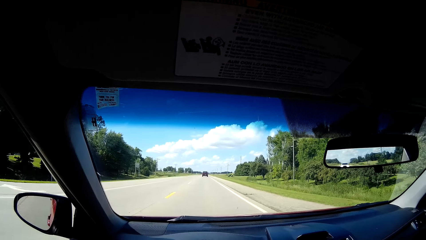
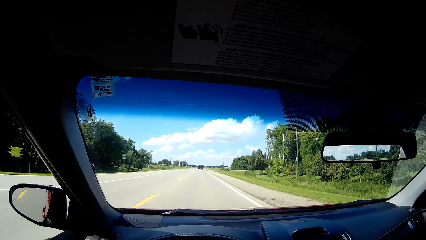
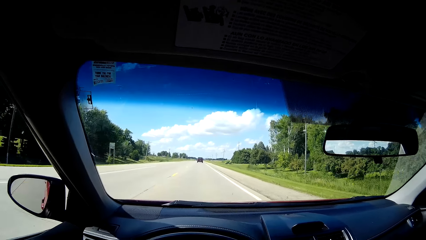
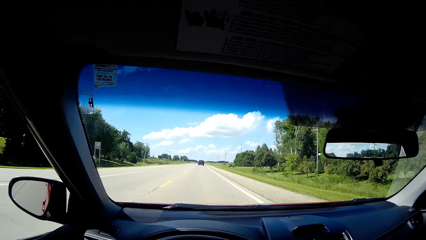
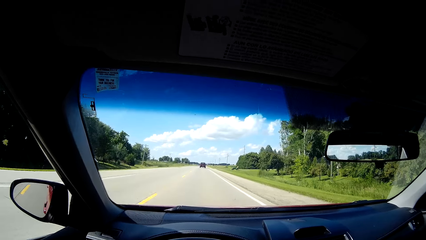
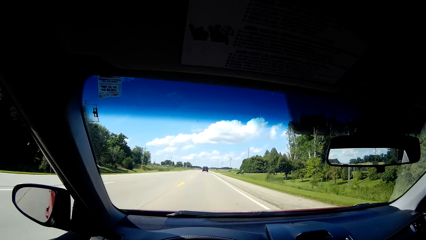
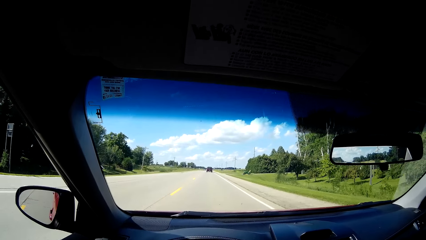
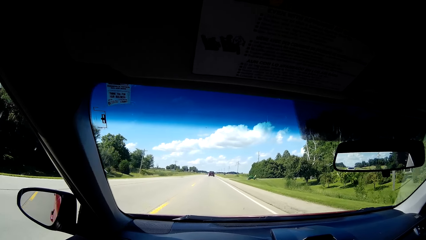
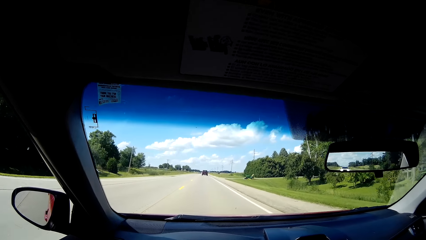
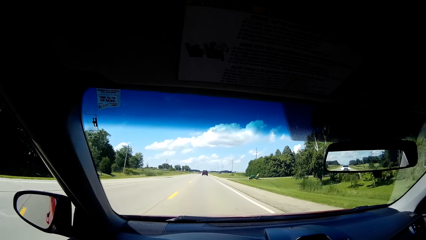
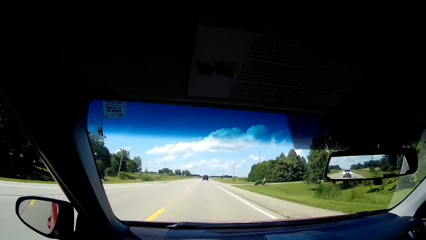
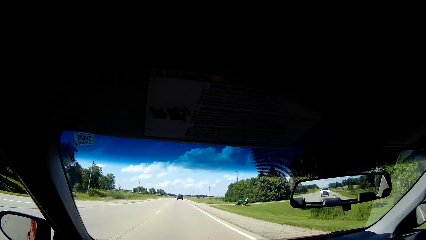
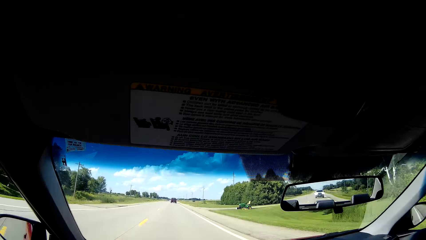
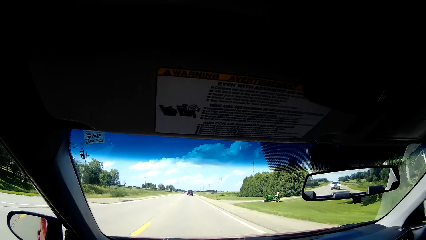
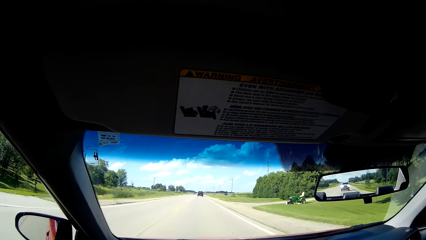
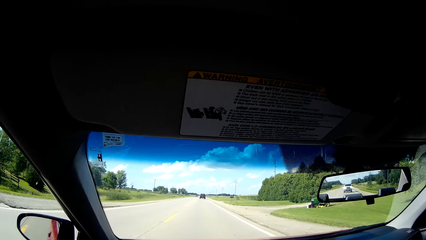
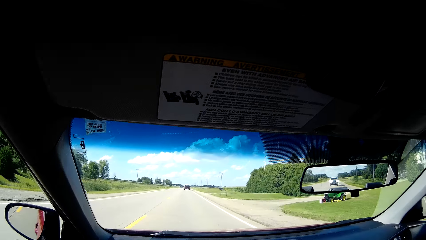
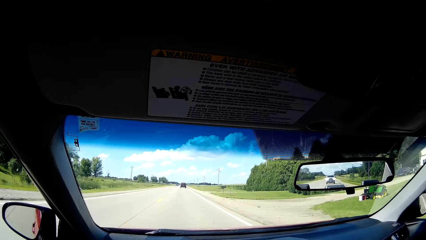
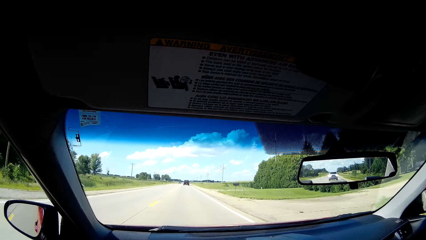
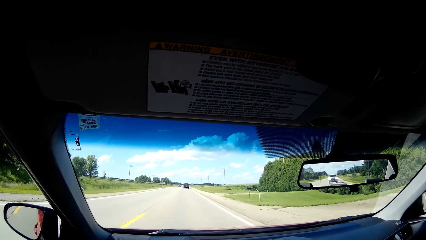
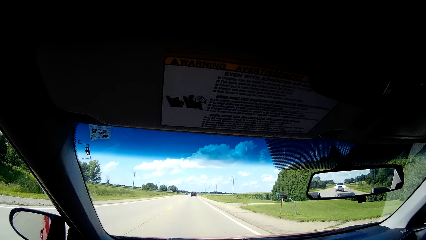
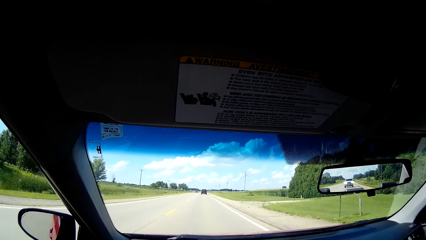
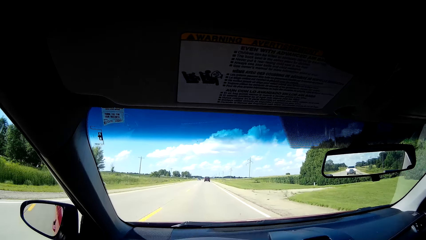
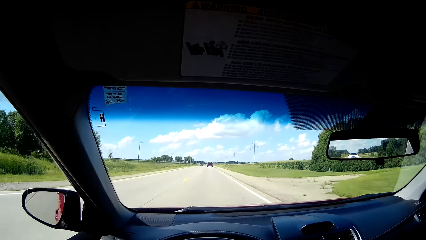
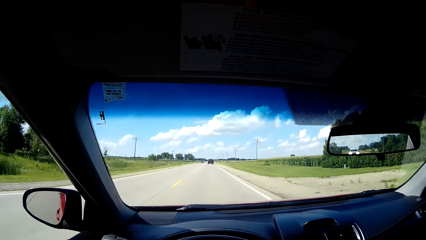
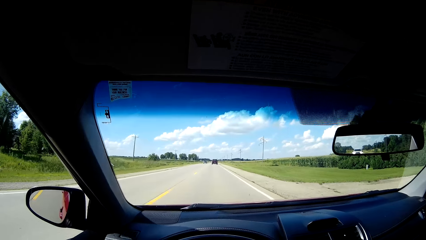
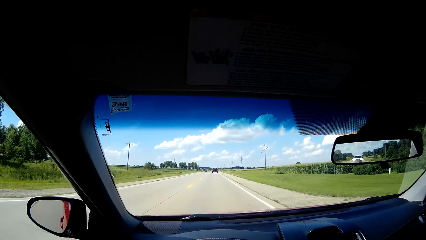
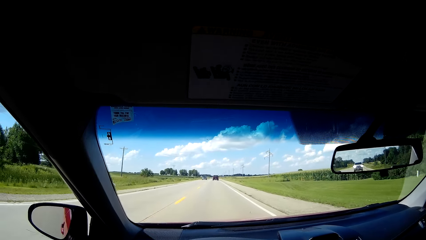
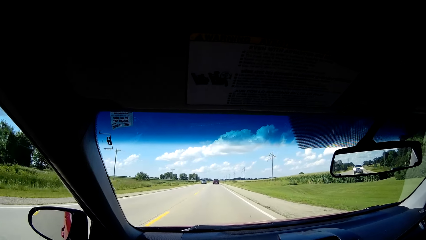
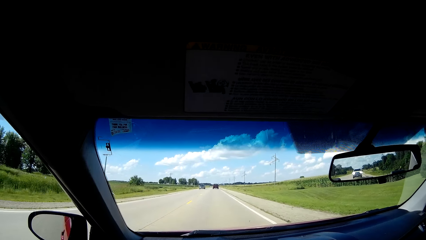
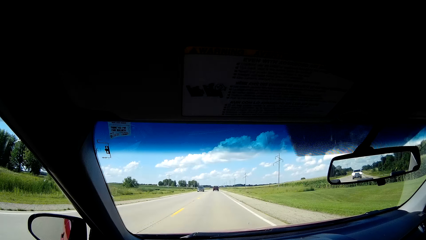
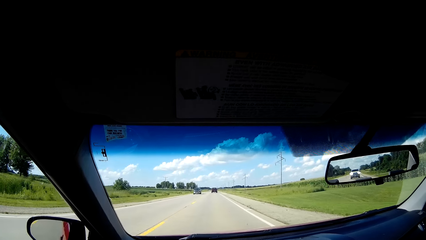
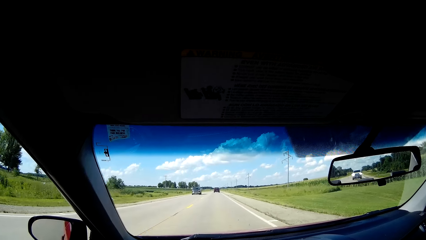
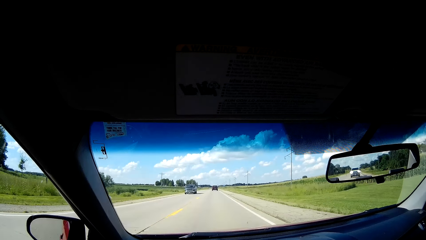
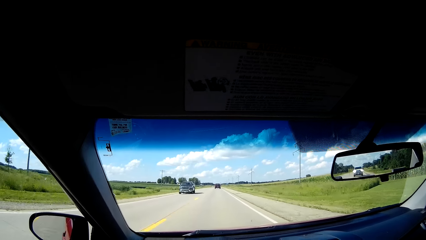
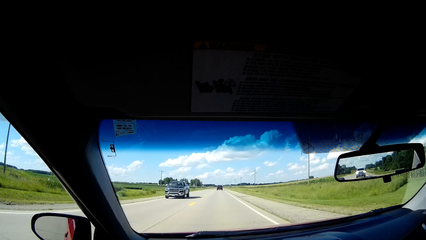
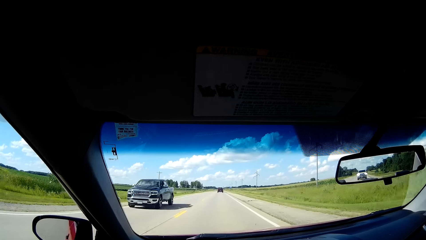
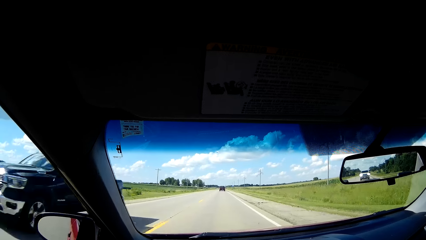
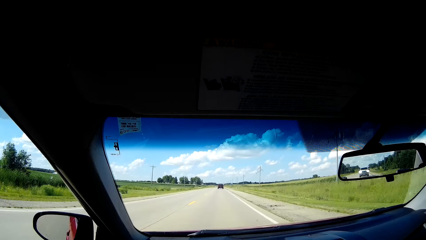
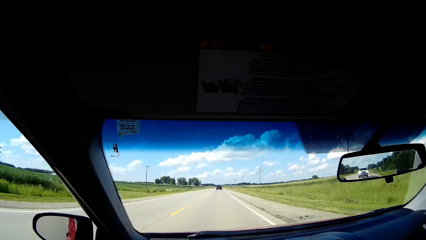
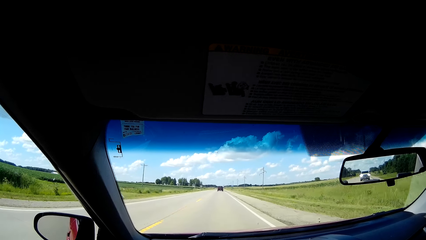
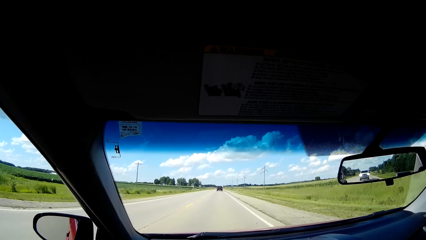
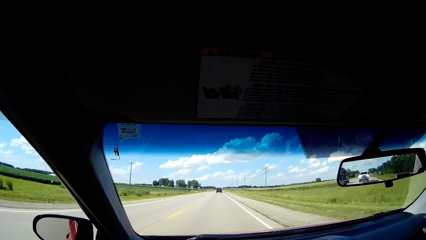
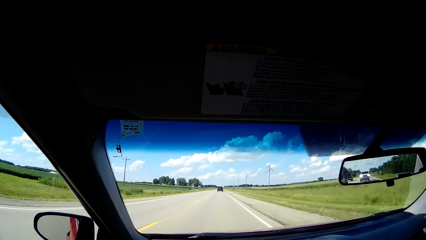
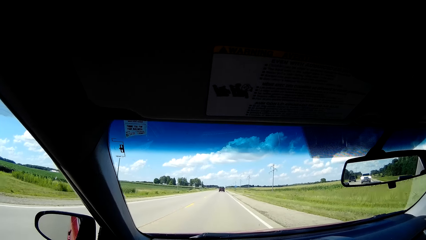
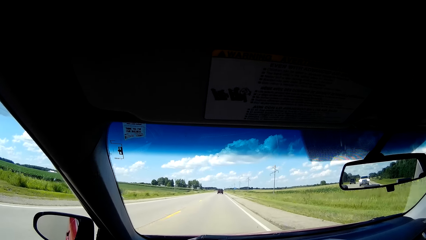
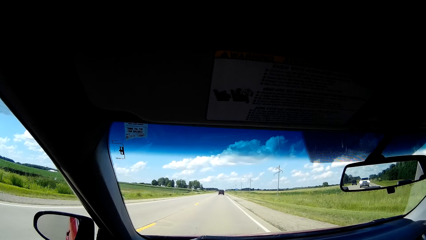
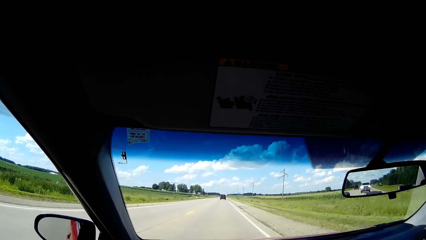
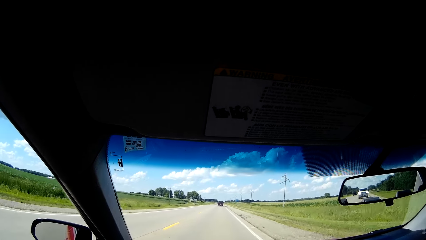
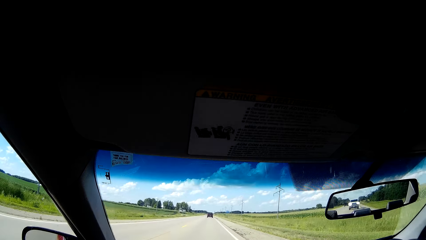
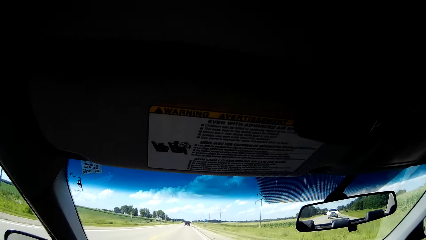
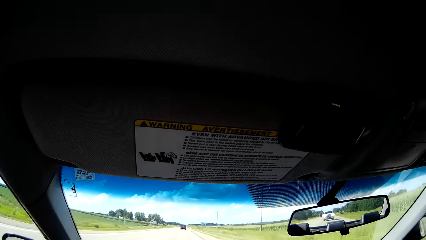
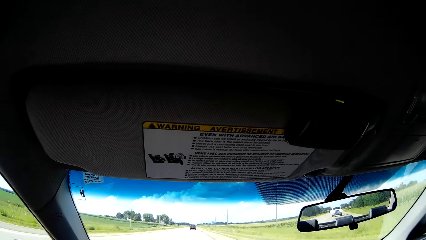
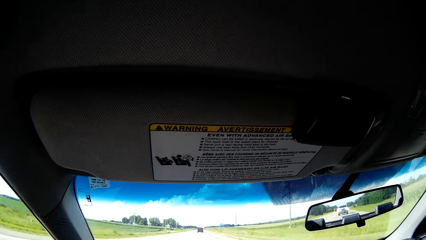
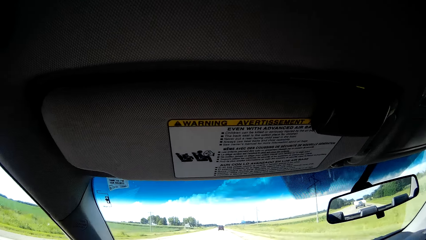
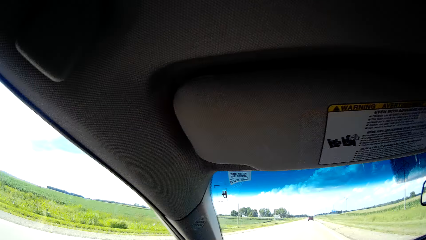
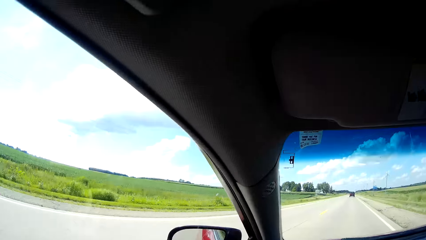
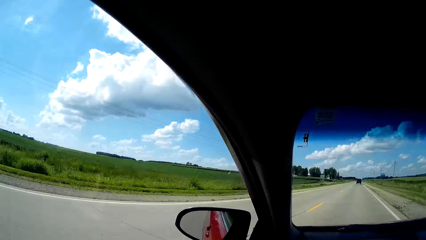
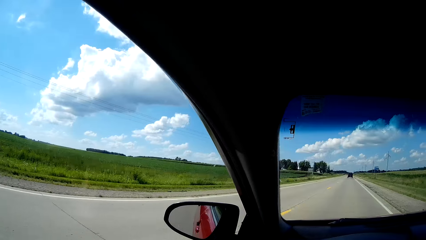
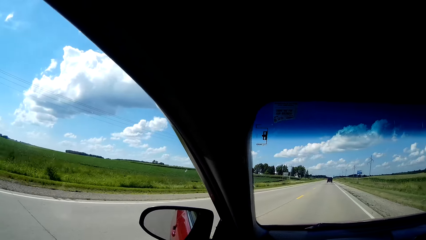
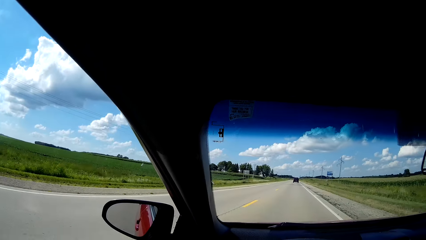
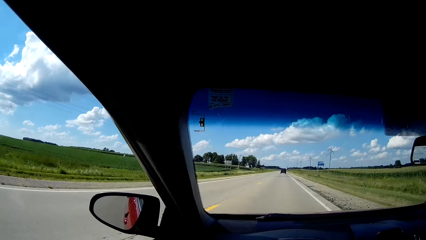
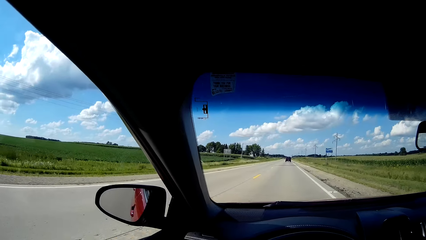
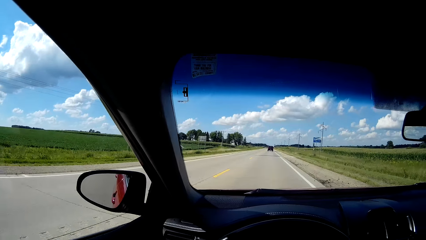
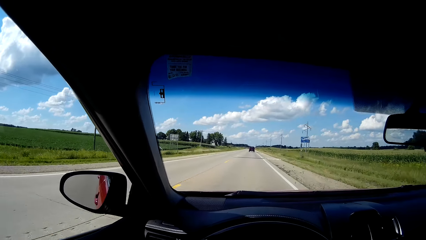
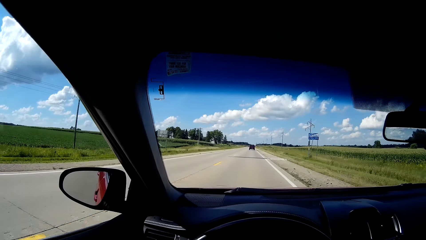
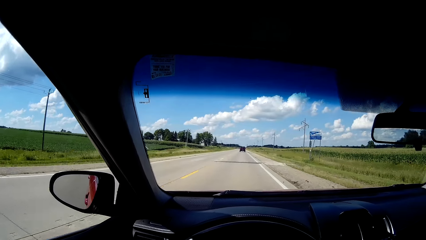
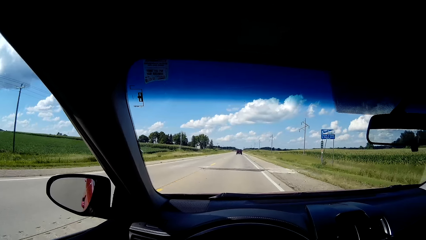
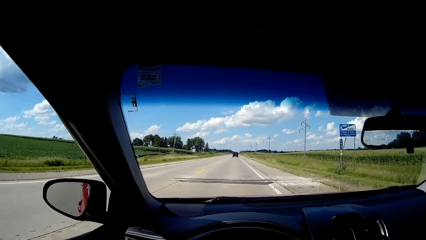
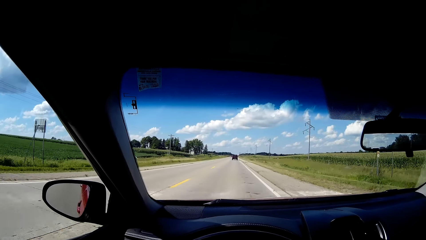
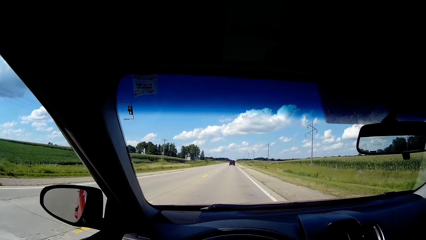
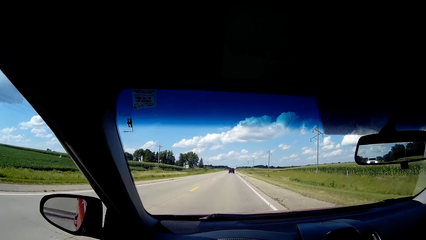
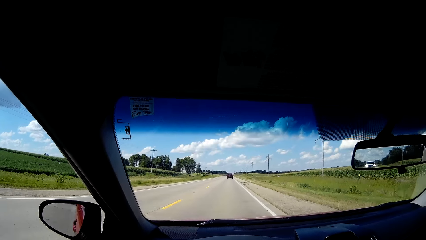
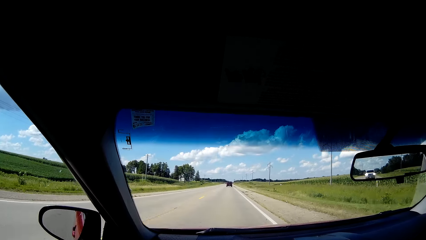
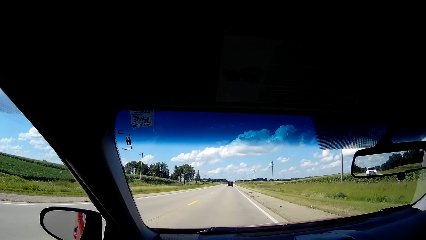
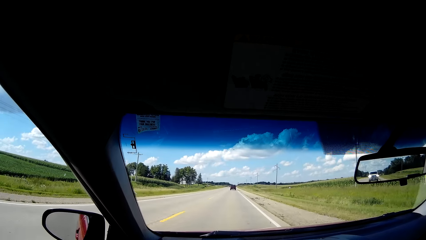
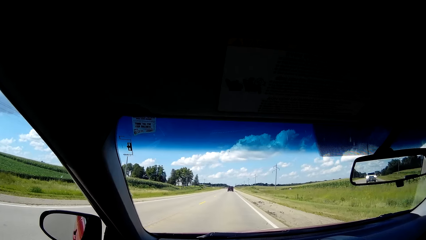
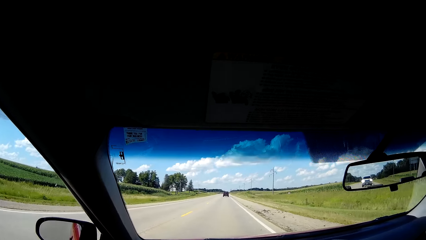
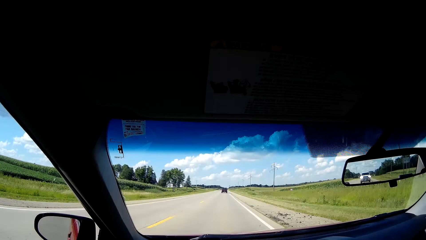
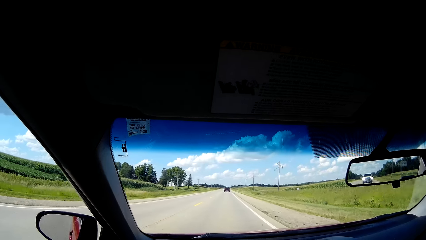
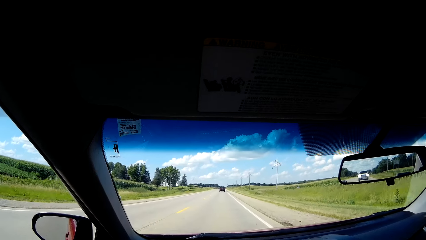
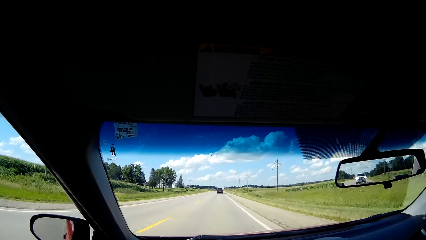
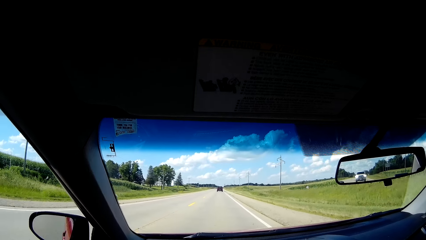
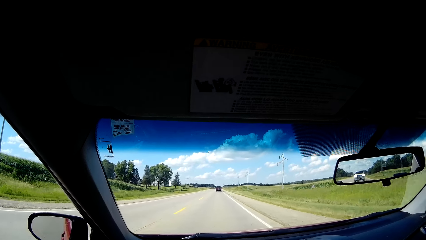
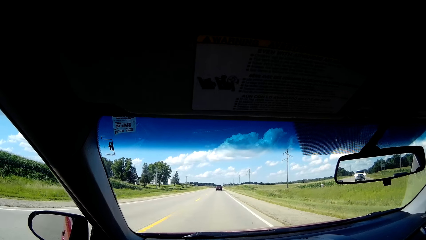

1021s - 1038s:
The camera wearer drives on the road. They look at the pickup on the road. They look at the sun visor in the car. They look through the left side mirror.
